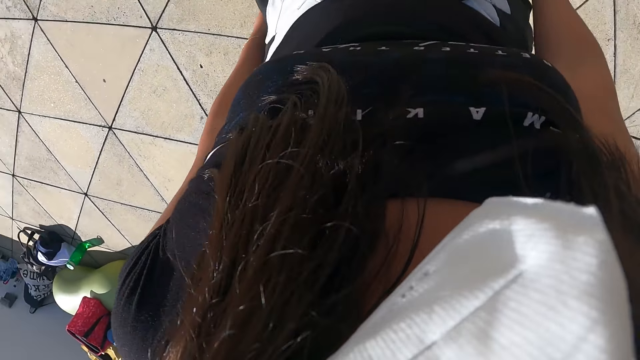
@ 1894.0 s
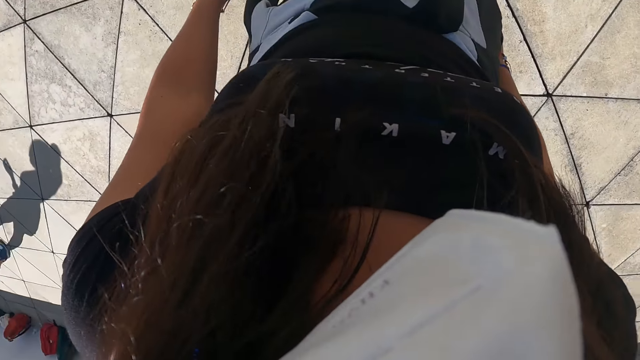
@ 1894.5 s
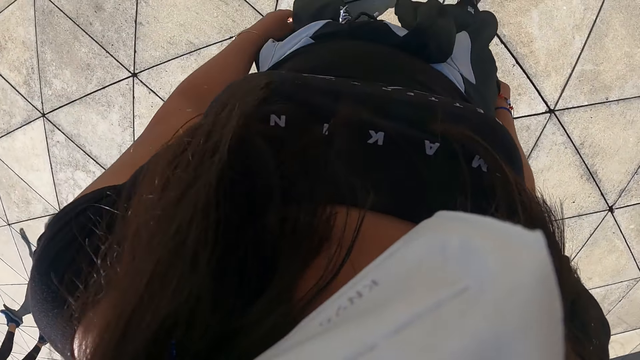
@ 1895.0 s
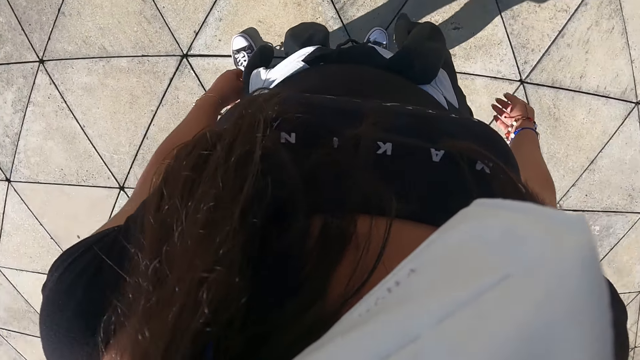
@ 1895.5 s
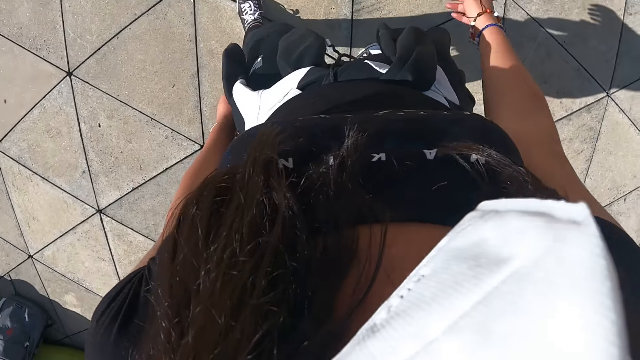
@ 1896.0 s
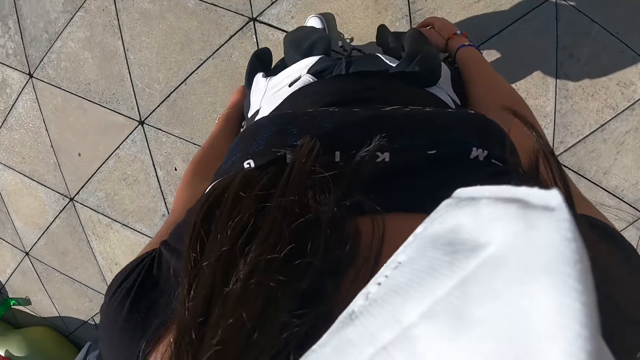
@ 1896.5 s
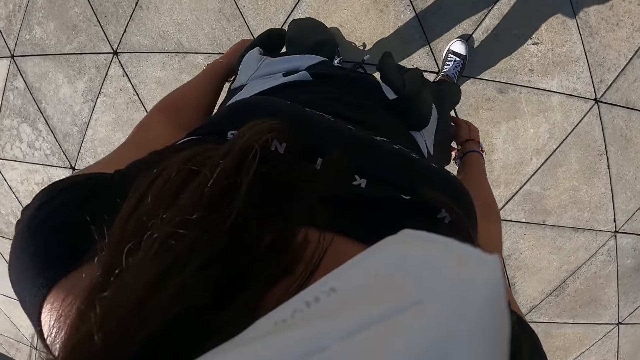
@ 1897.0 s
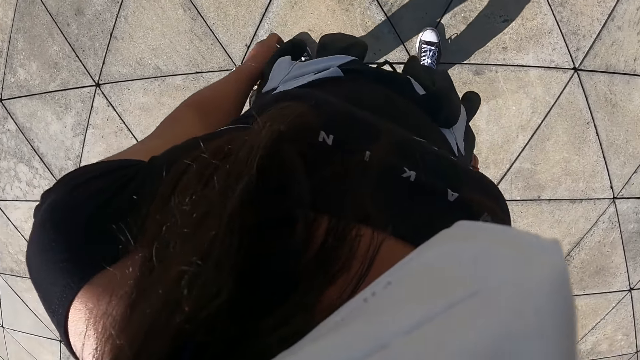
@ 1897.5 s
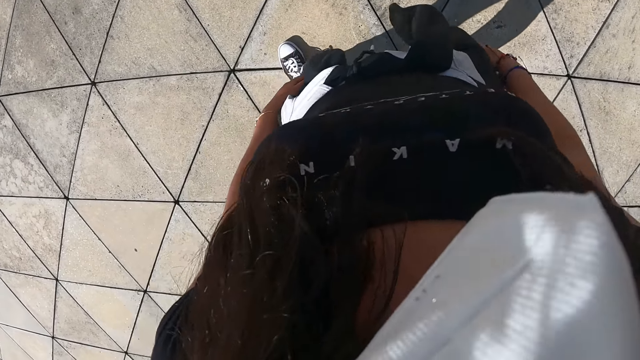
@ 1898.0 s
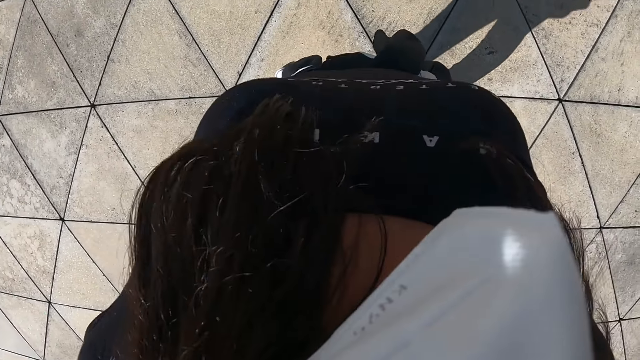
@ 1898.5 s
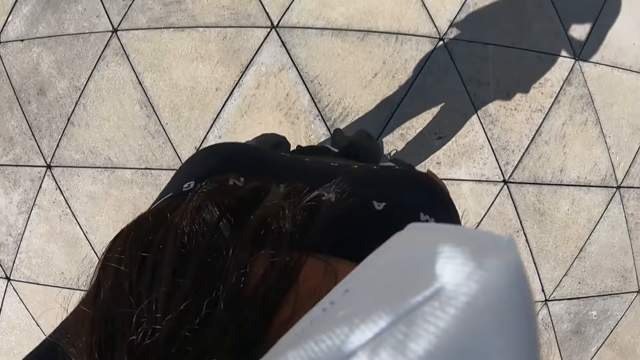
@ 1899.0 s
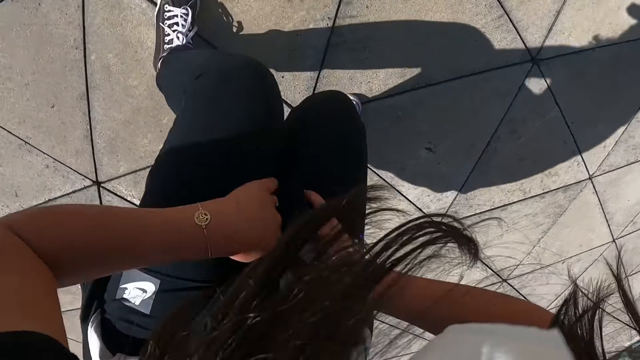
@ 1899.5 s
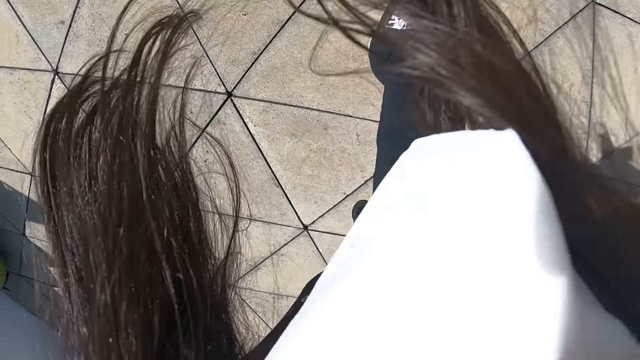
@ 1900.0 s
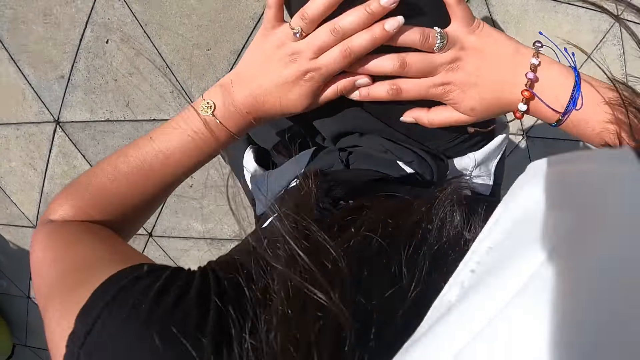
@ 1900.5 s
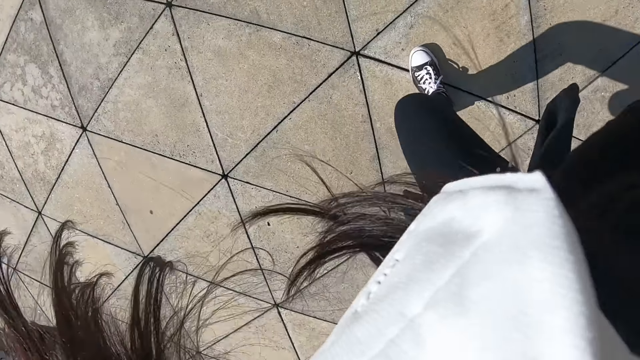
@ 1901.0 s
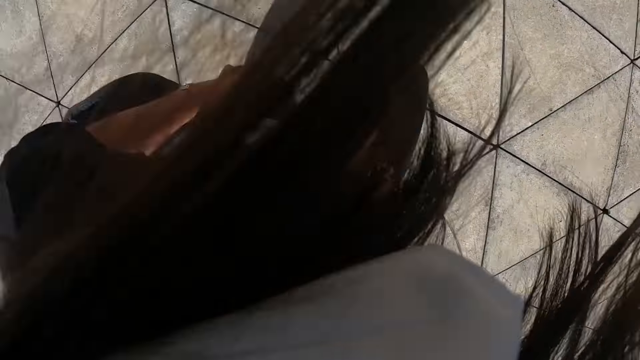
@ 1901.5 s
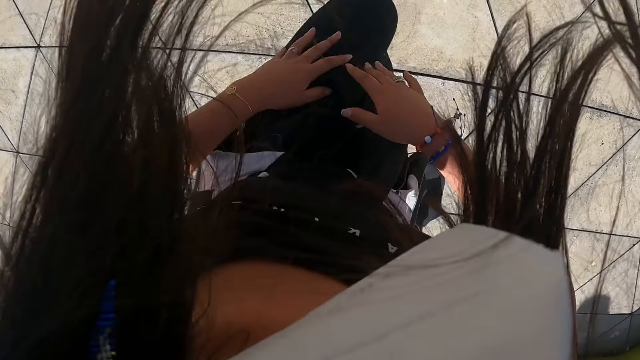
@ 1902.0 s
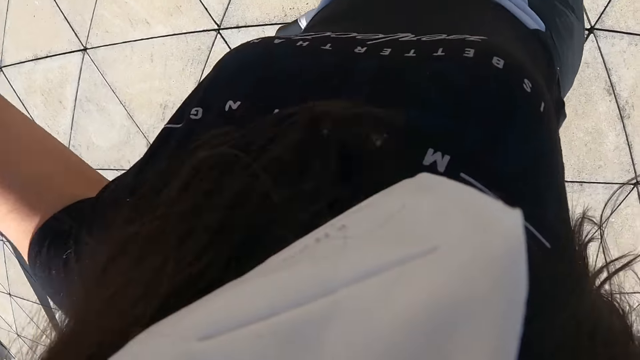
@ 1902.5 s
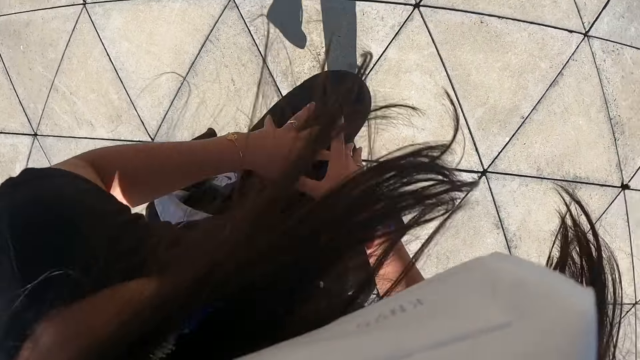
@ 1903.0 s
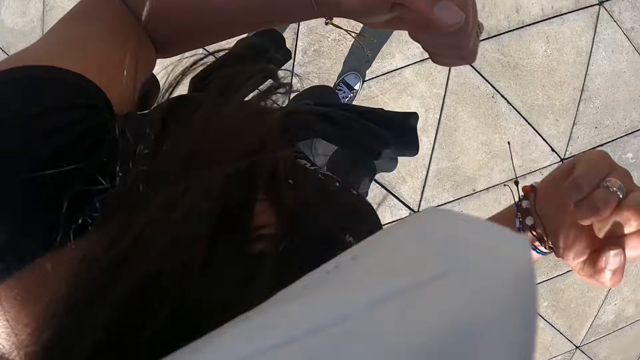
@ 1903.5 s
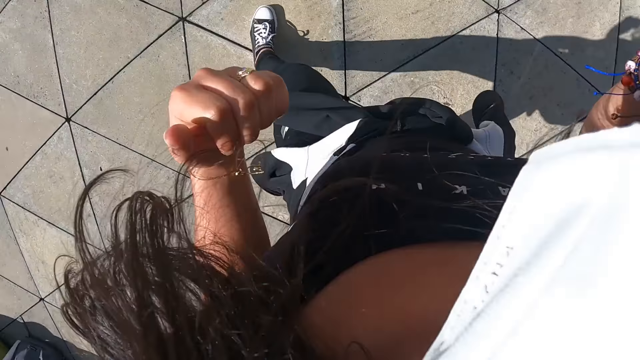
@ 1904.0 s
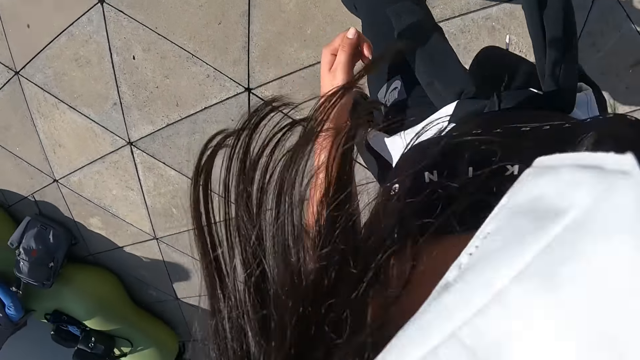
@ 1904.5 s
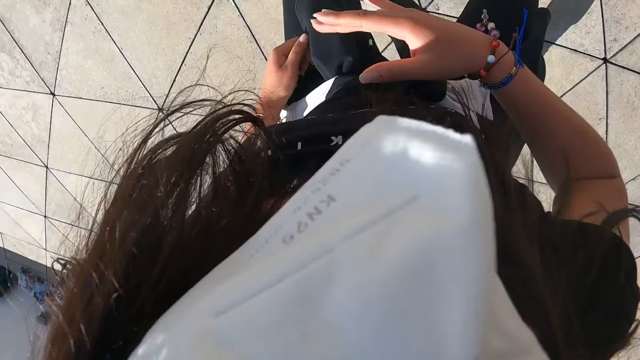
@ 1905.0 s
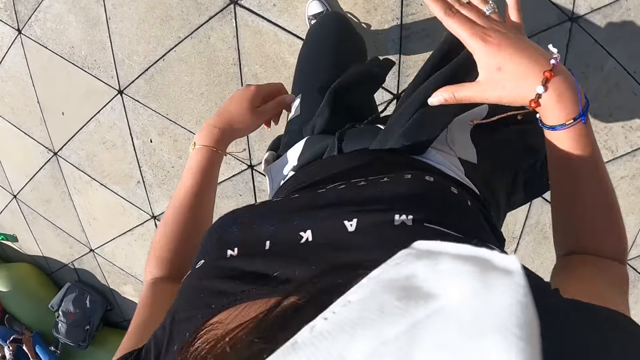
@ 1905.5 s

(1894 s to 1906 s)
The camera wearer looks around. She exercises her body on the fitness ground. She dances.

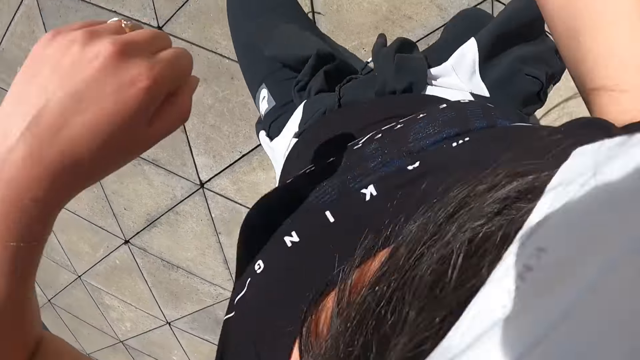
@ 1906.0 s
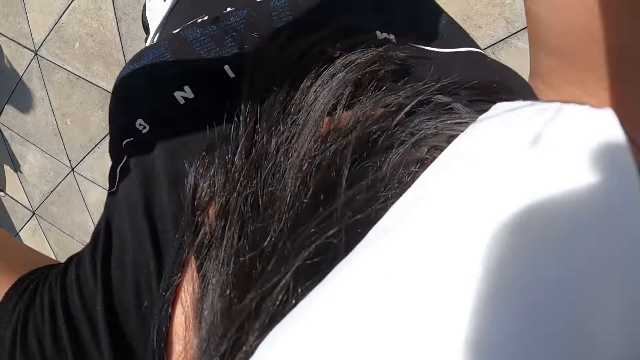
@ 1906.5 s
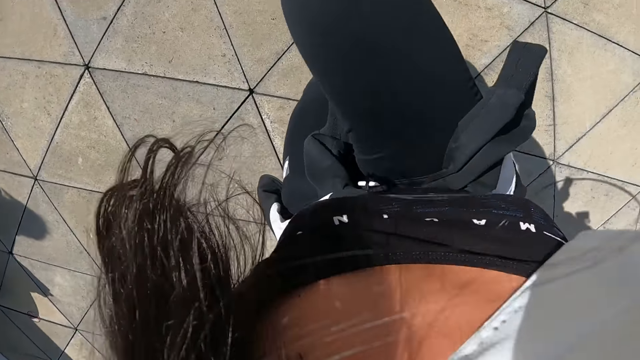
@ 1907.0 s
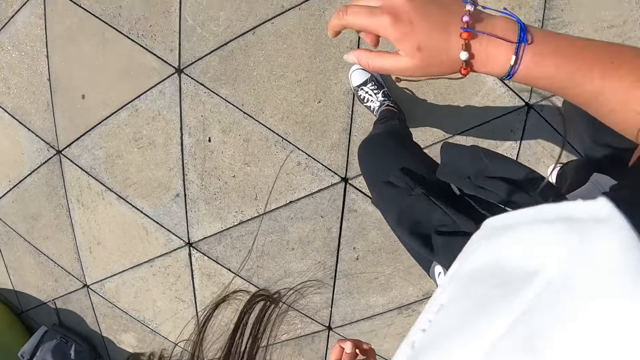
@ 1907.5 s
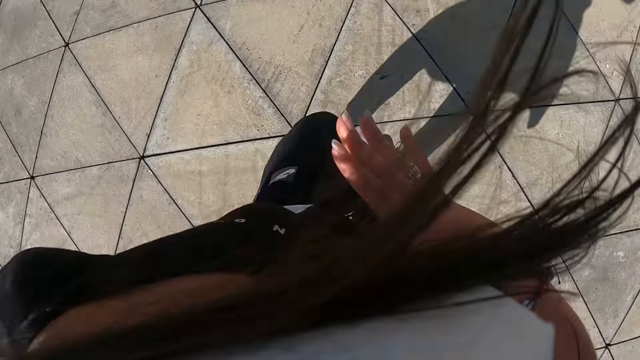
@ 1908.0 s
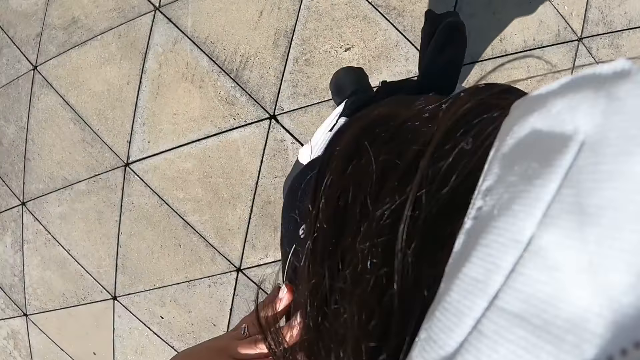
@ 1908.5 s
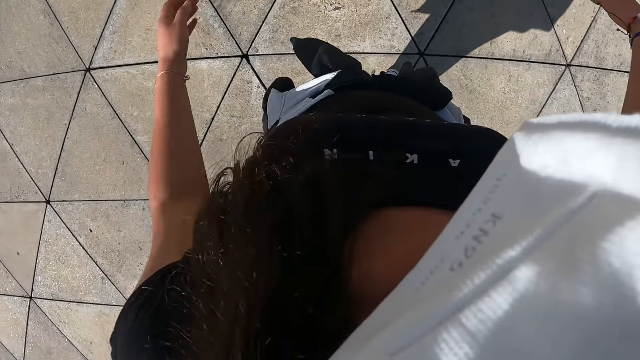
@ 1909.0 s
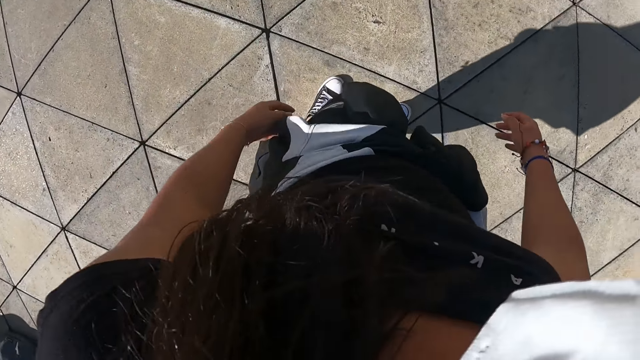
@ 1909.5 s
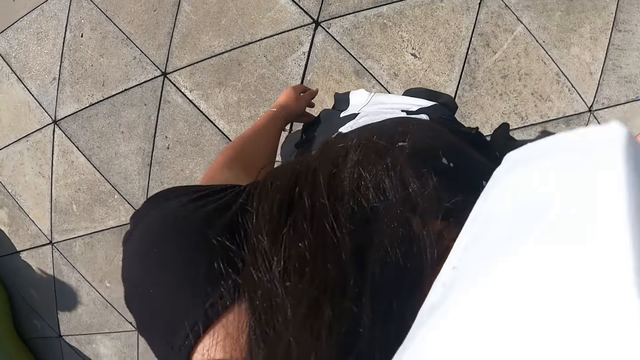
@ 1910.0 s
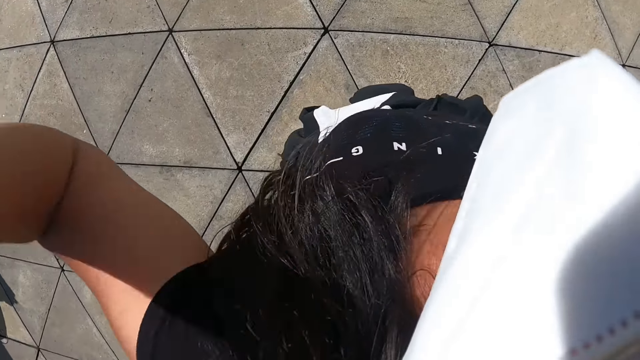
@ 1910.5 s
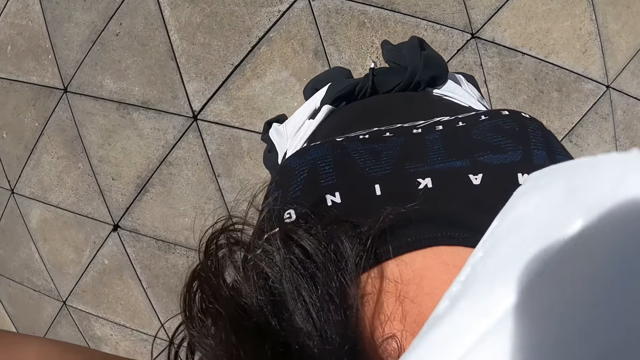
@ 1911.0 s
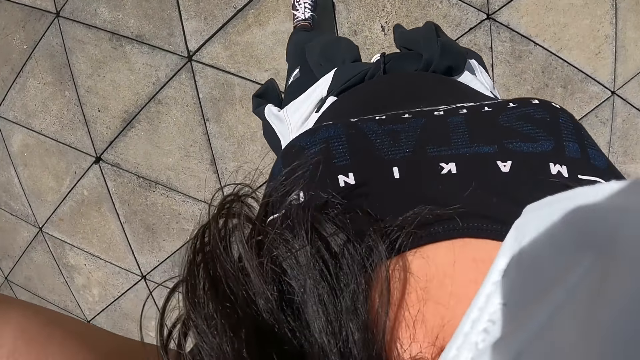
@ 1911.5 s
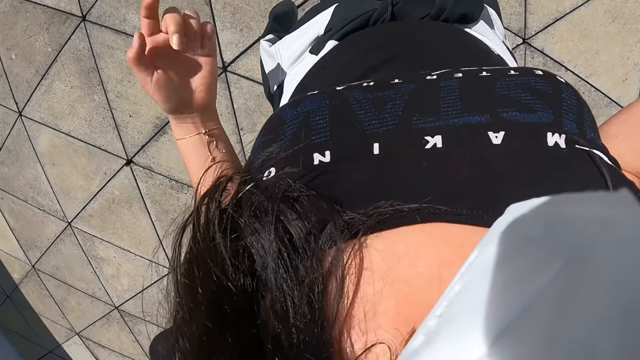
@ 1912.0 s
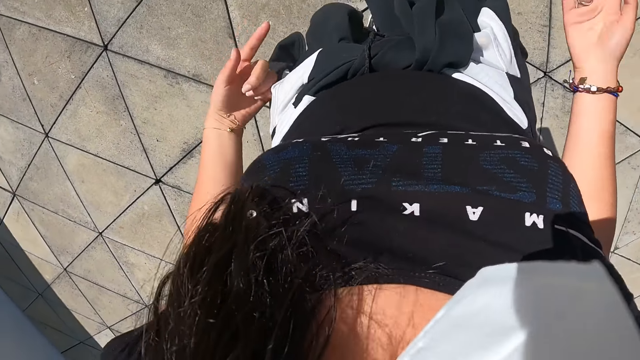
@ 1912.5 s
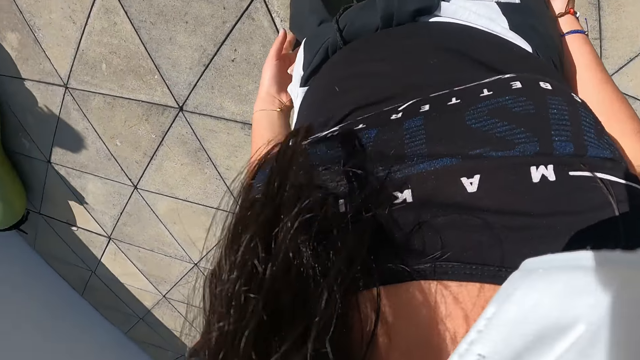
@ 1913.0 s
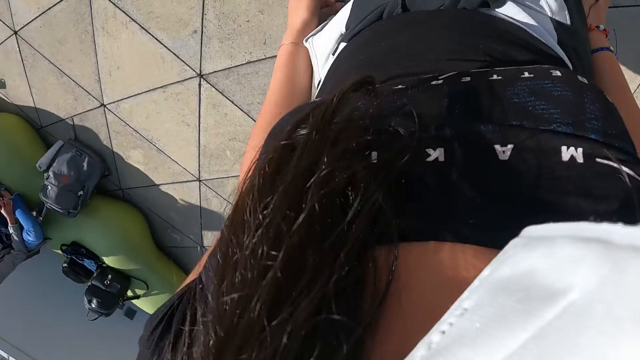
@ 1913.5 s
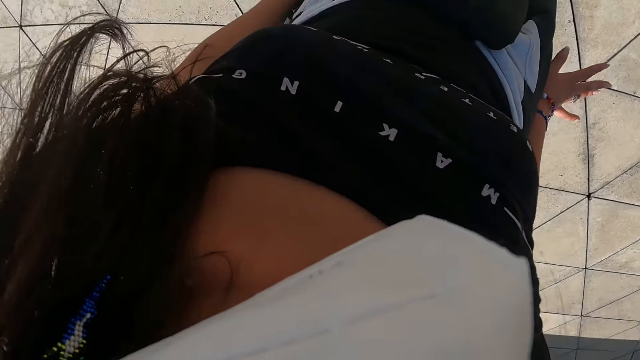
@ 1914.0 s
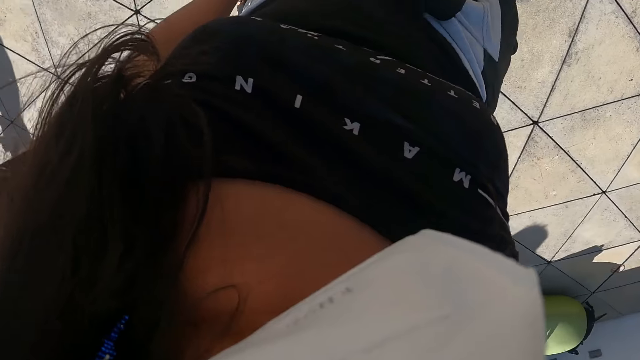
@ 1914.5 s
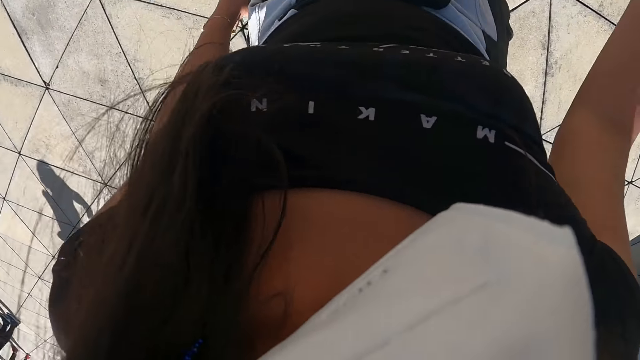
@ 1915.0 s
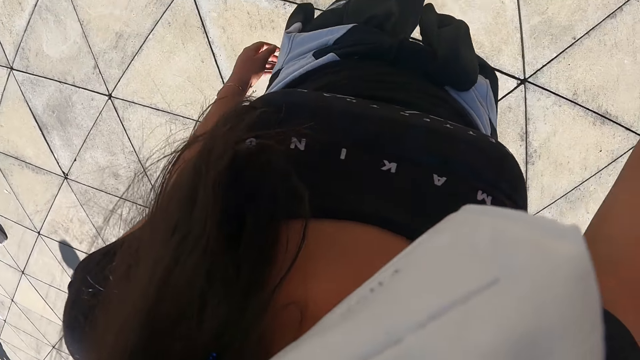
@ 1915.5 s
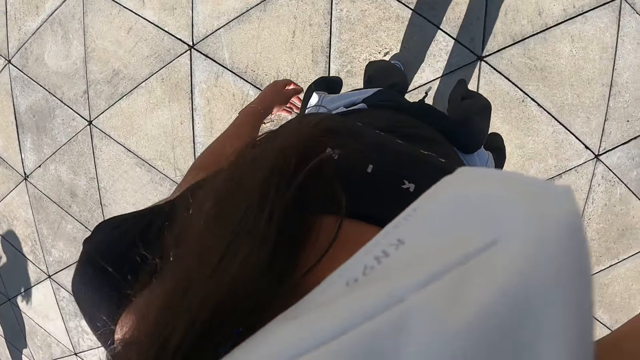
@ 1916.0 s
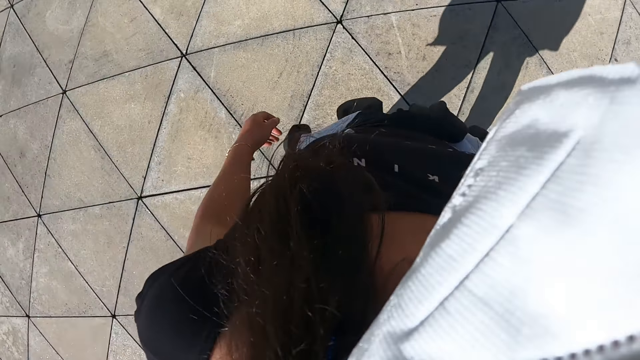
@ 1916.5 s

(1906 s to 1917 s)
The camera wearer raises her right hand. She raises her left hand. She moves her hands. She walks around the field.
